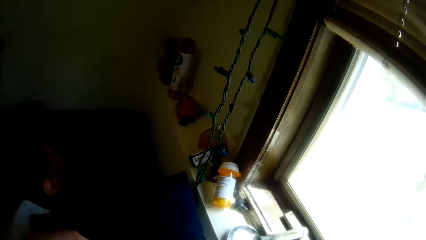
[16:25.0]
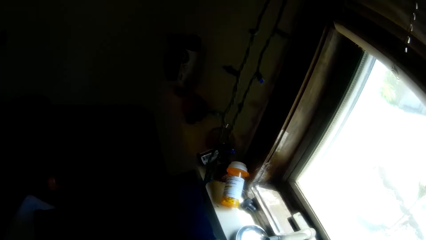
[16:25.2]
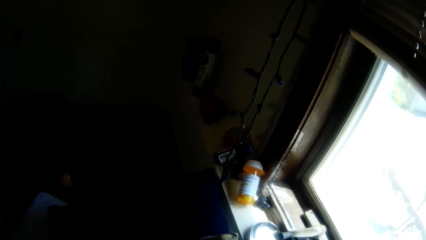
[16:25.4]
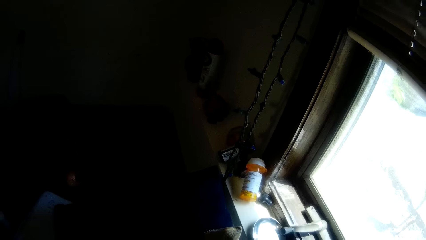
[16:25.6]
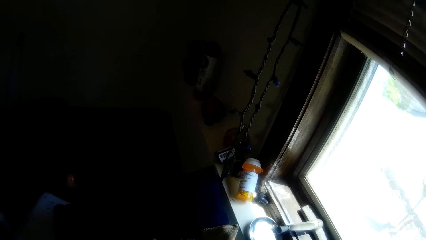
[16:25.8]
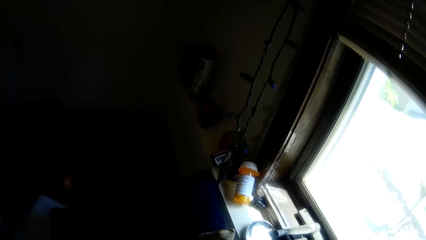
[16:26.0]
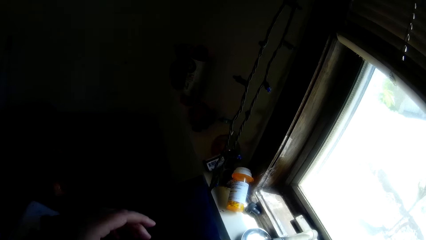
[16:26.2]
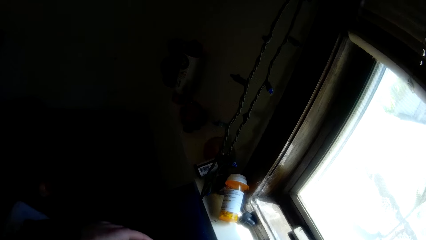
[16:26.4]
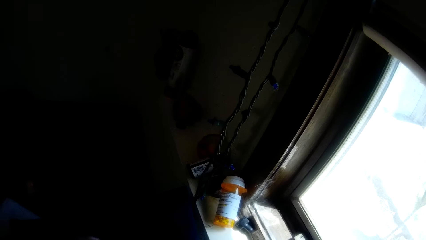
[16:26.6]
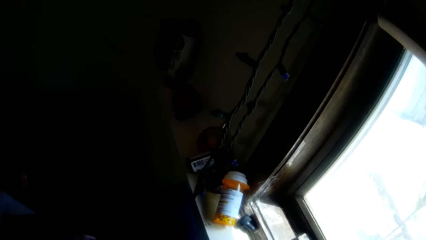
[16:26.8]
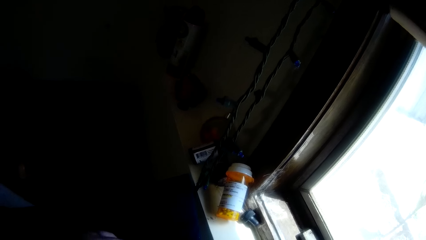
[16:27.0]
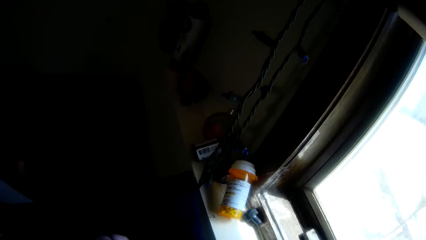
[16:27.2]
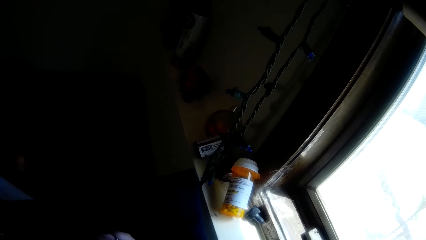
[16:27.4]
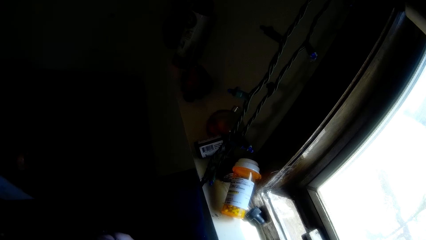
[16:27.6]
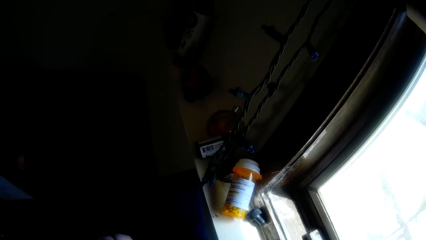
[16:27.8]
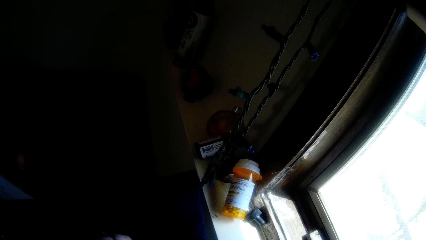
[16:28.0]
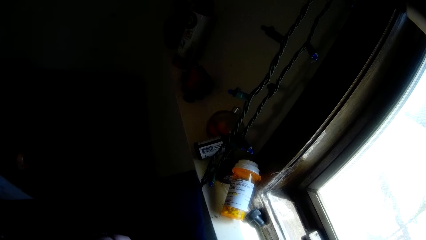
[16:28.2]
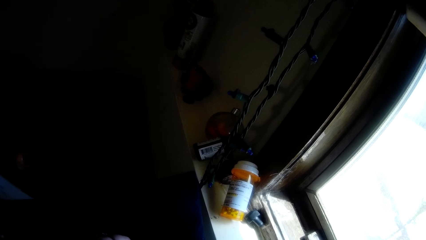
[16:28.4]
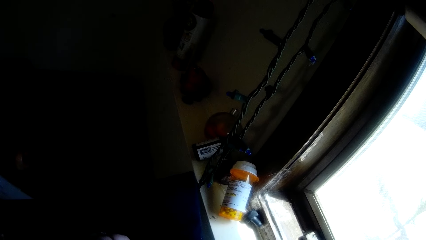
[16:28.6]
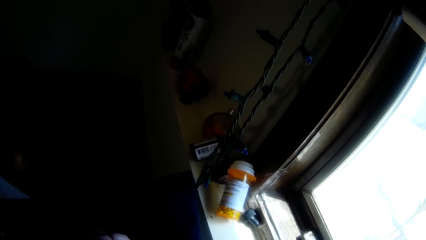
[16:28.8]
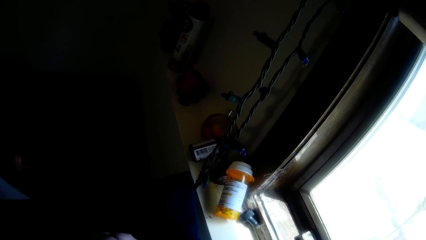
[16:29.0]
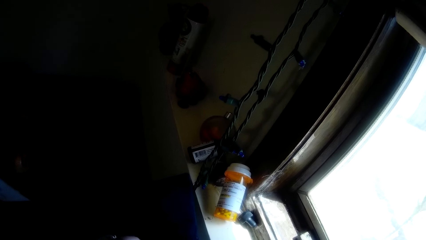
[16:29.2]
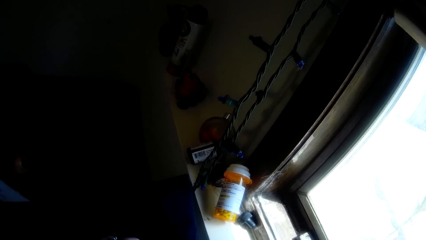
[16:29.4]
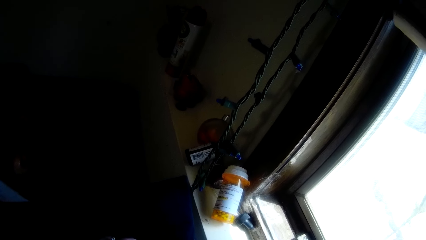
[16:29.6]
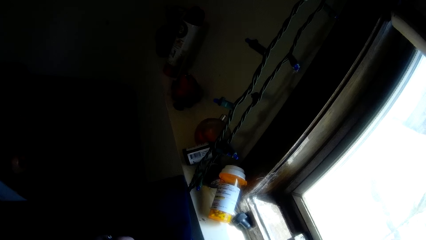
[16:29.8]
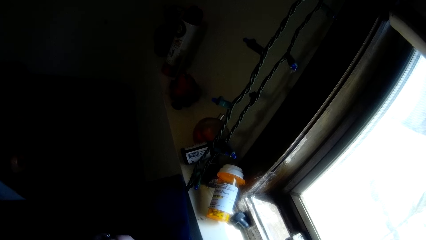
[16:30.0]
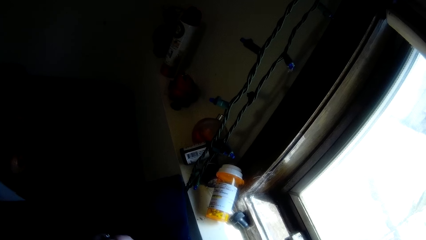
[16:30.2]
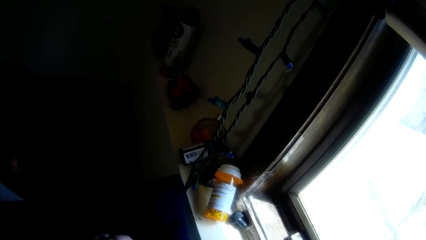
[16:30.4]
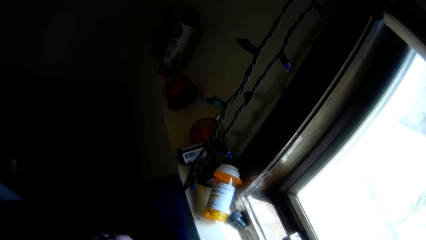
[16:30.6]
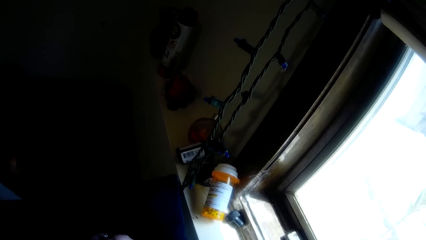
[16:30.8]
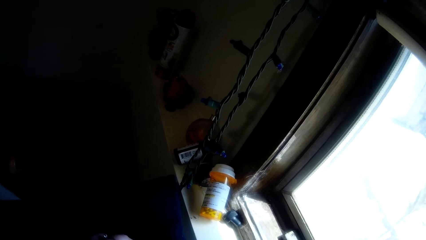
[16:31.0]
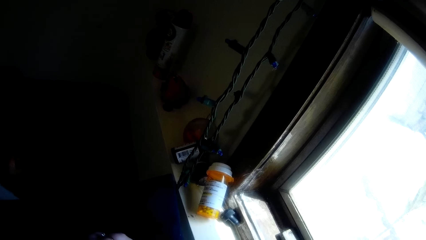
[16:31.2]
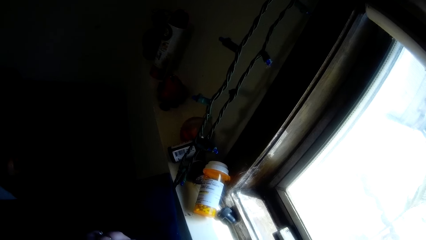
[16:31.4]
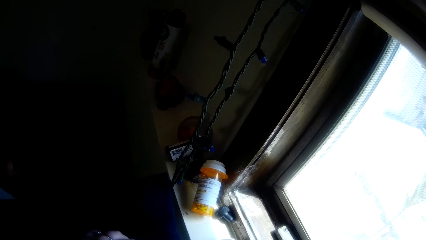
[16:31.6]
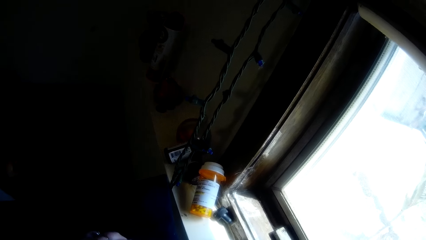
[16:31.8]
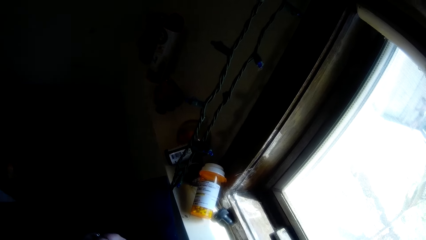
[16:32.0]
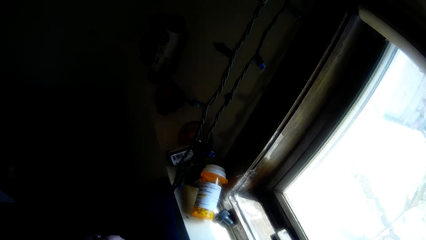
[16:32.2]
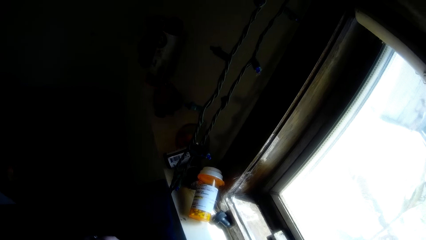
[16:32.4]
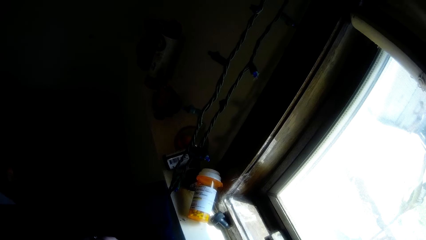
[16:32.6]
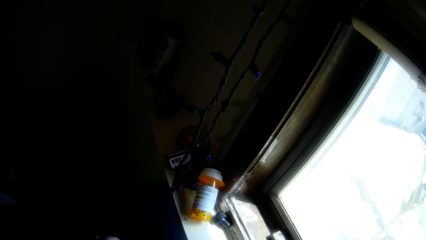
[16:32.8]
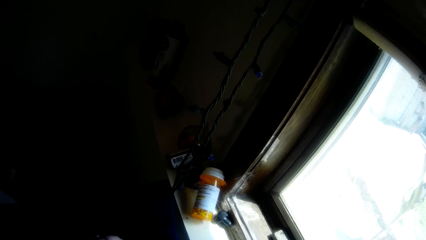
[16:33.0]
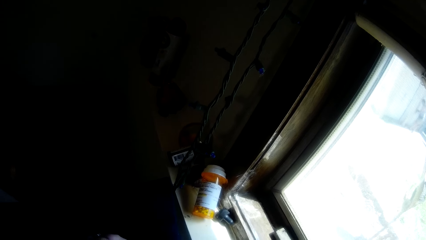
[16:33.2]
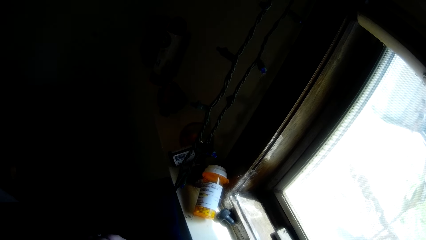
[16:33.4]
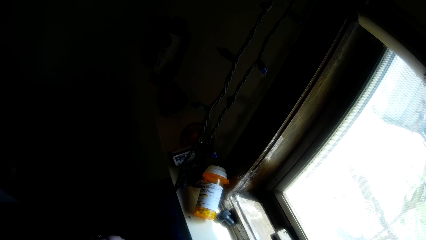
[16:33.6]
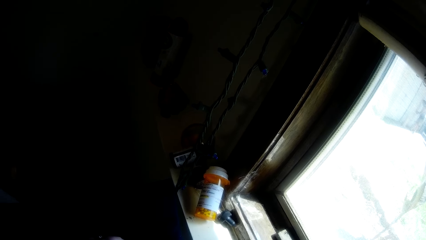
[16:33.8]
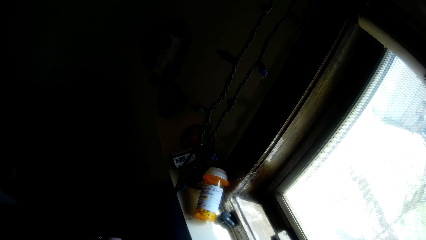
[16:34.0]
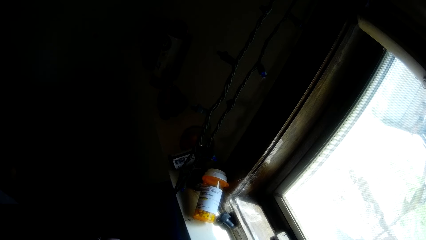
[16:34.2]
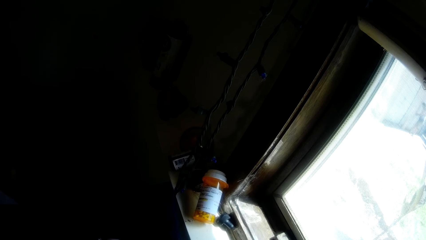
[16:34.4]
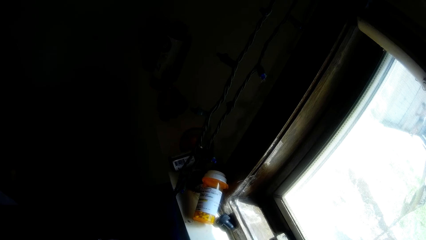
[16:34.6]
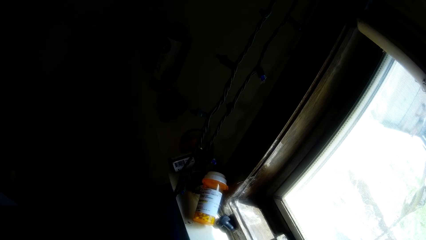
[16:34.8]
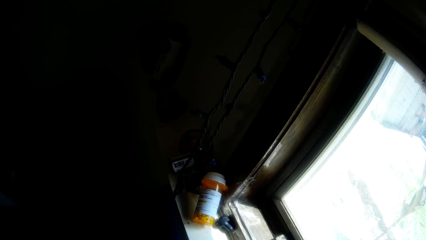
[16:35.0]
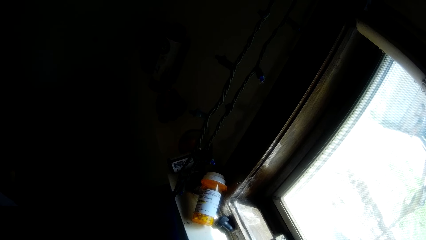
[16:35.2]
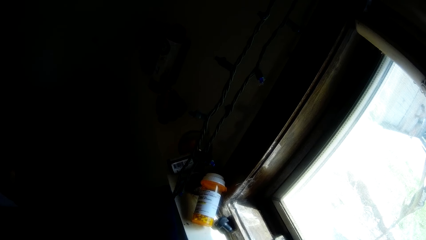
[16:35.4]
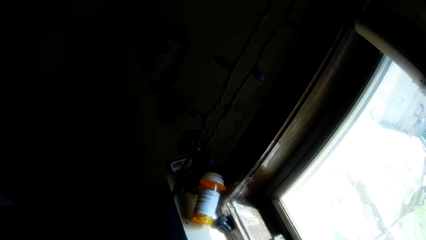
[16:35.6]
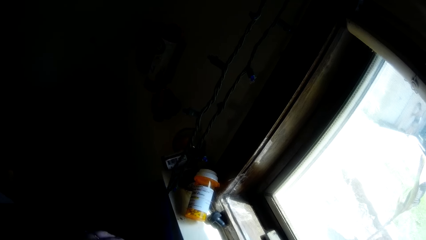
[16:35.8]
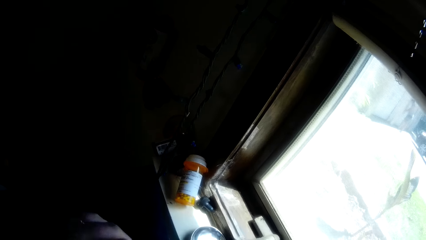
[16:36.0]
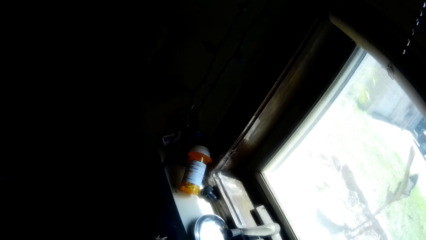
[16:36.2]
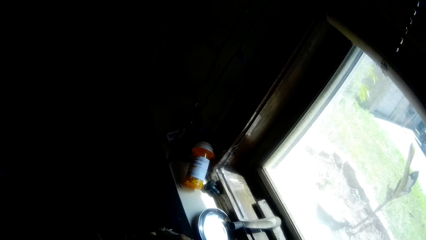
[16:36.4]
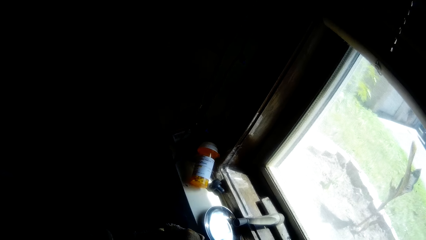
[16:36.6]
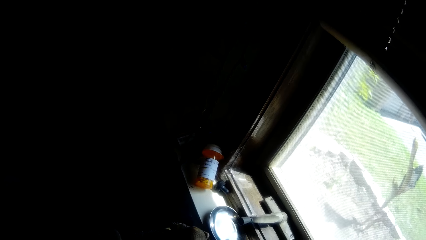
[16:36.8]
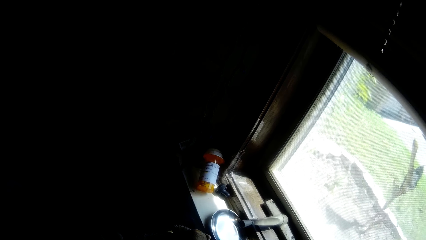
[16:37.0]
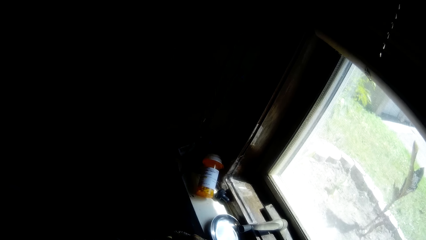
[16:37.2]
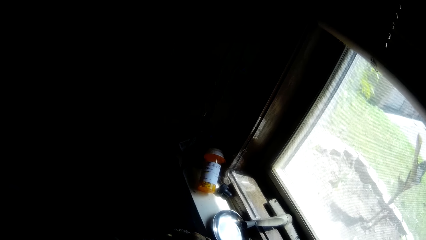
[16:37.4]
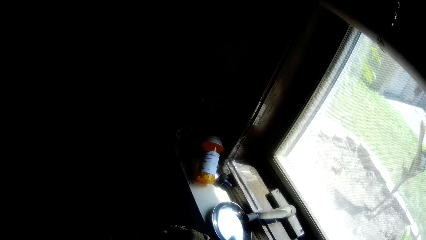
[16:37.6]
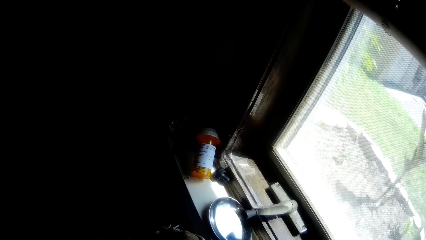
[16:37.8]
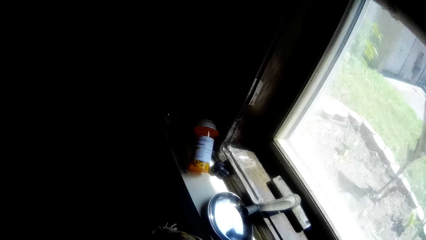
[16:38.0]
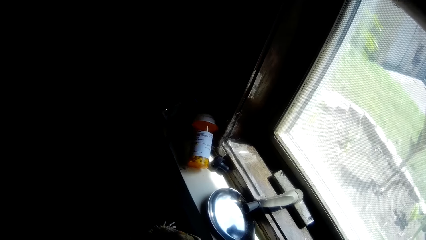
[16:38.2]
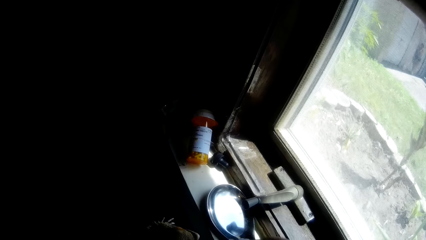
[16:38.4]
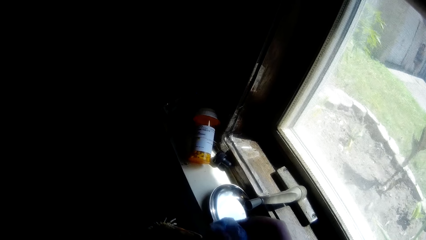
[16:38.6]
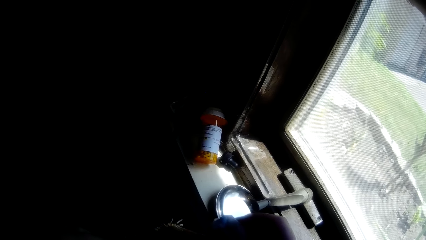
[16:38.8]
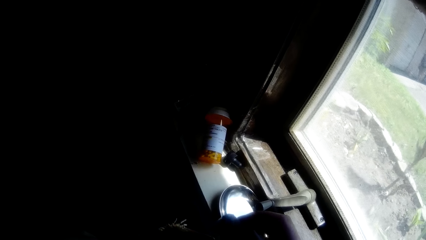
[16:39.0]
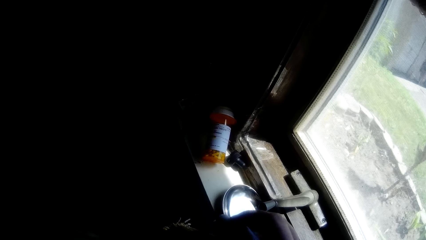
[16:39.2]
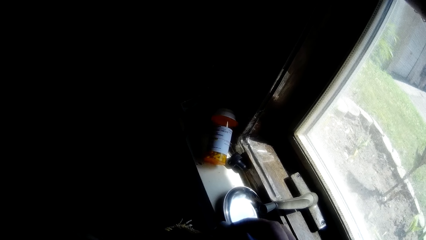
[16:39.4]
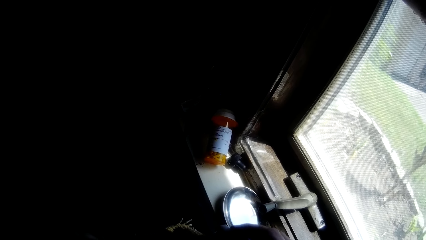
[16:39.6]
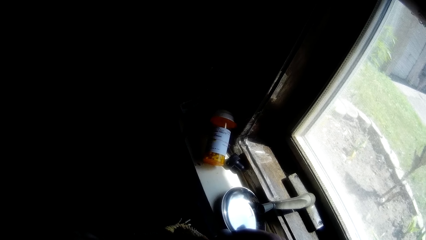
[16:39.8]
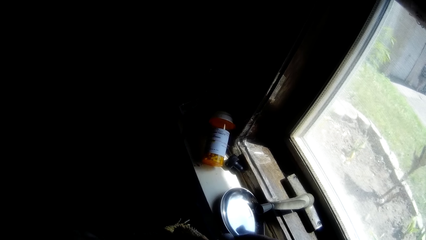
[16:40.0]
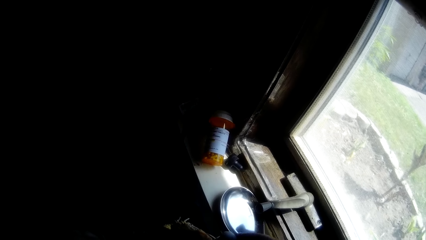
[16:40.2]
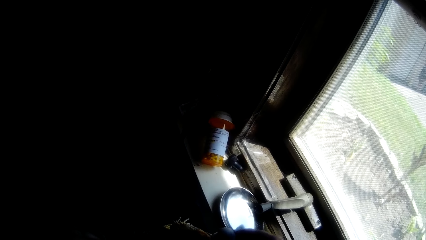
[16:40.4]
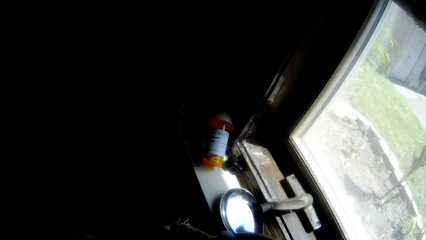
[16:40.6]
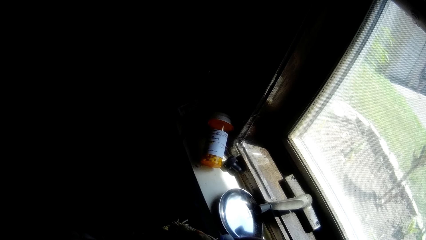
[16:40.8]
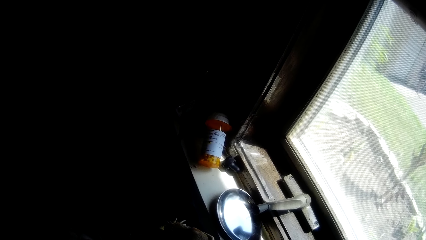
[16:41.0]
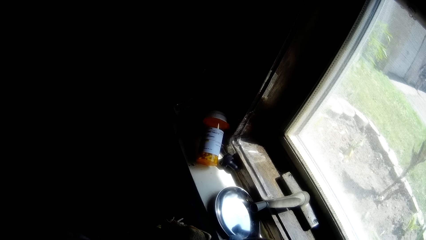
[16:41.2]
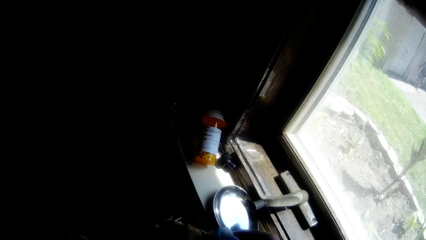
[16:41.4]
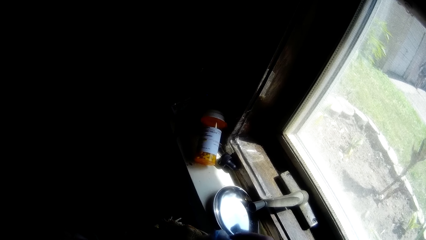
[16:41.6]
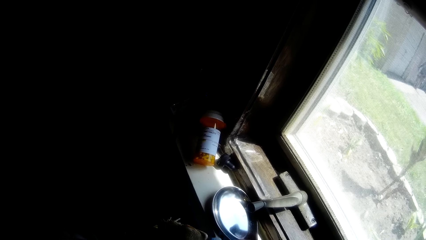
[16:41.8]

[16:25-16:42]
The camera wearer moves their hand. They look around. They move their hand. They look around. They wipe the pet with a serviette.
